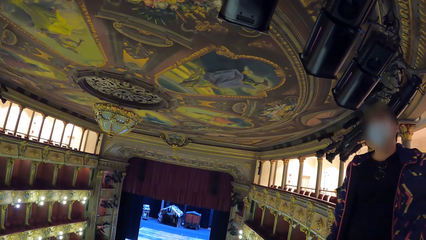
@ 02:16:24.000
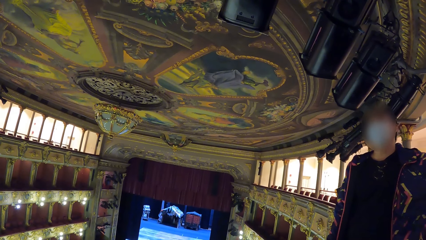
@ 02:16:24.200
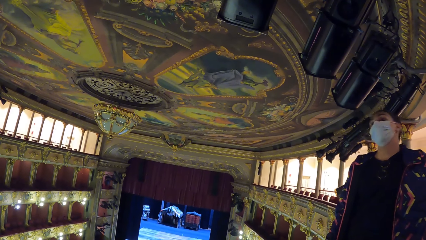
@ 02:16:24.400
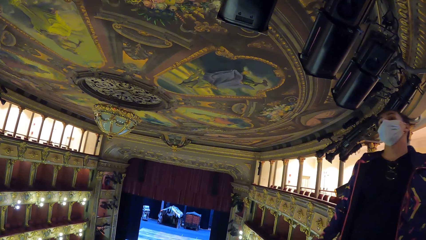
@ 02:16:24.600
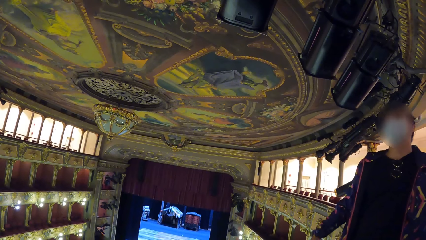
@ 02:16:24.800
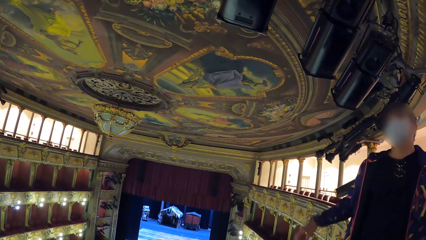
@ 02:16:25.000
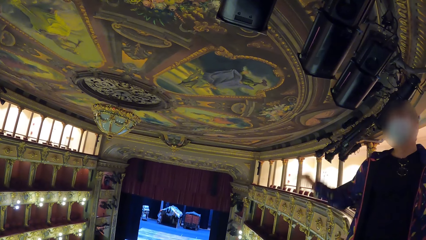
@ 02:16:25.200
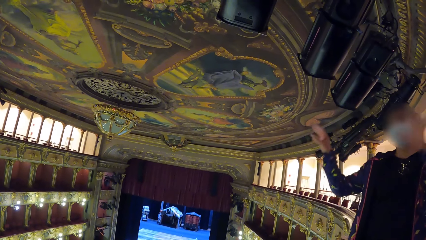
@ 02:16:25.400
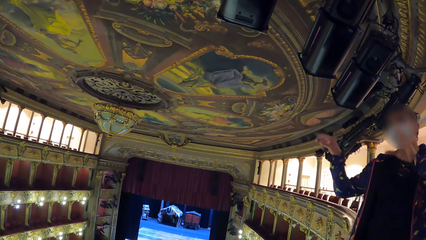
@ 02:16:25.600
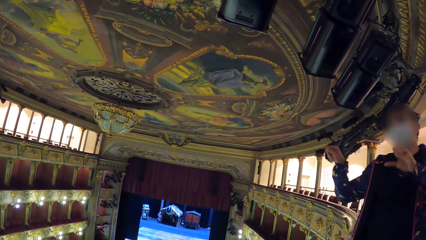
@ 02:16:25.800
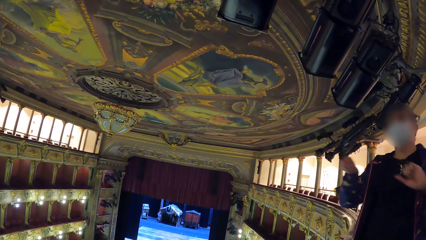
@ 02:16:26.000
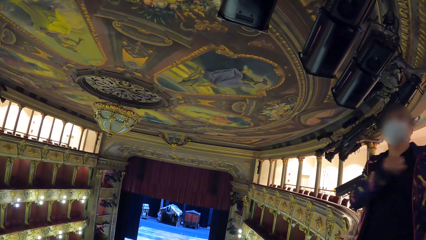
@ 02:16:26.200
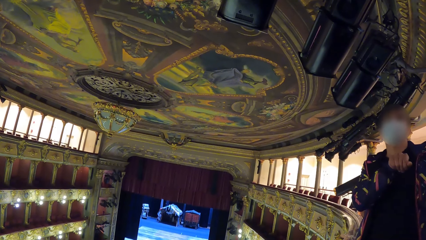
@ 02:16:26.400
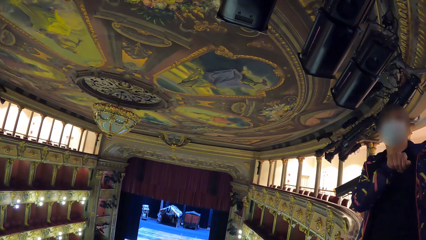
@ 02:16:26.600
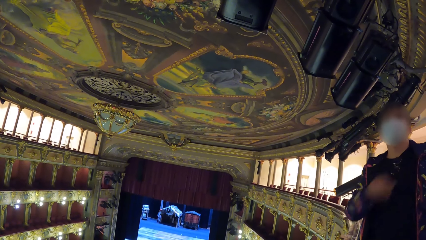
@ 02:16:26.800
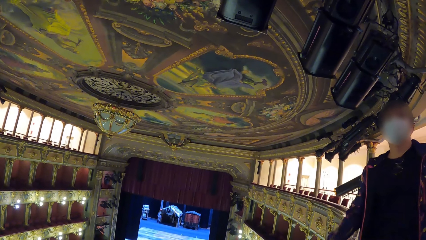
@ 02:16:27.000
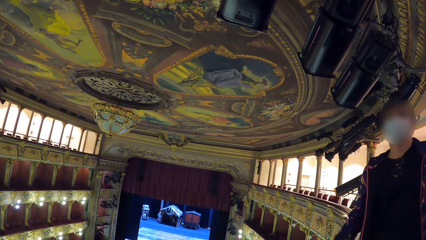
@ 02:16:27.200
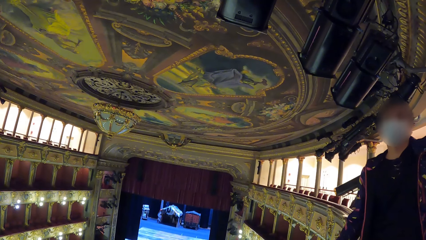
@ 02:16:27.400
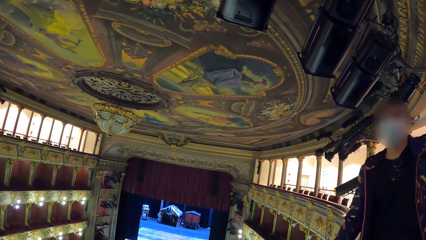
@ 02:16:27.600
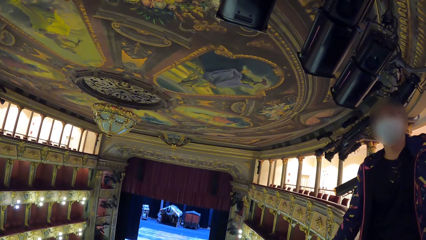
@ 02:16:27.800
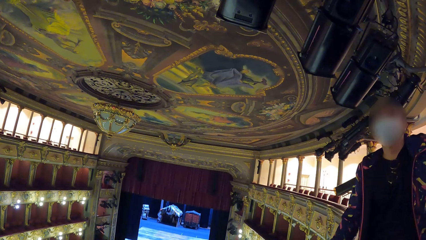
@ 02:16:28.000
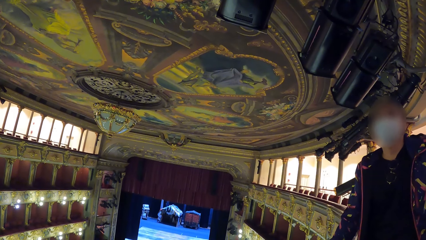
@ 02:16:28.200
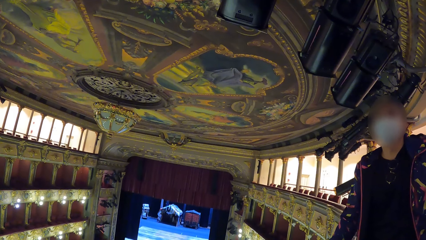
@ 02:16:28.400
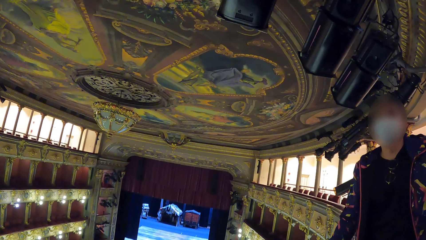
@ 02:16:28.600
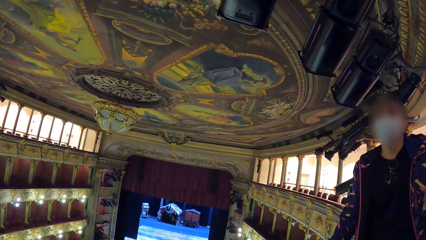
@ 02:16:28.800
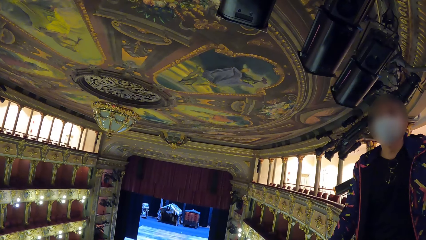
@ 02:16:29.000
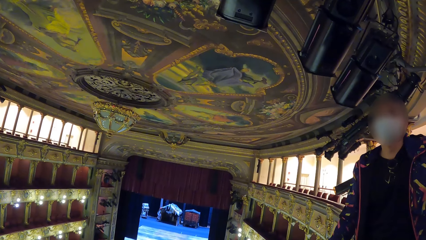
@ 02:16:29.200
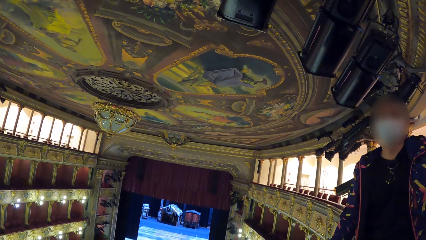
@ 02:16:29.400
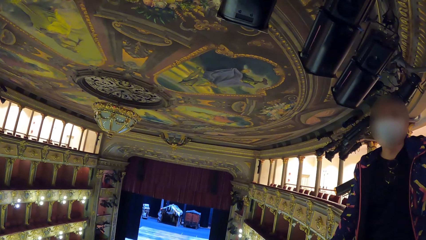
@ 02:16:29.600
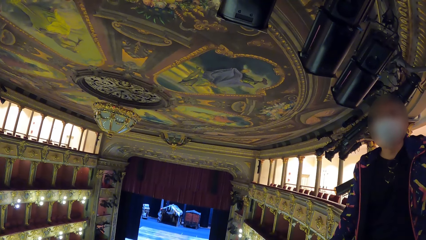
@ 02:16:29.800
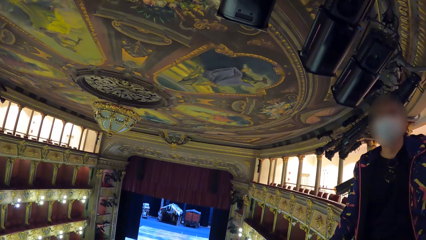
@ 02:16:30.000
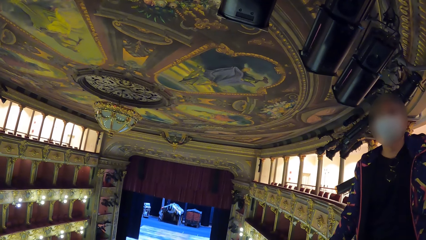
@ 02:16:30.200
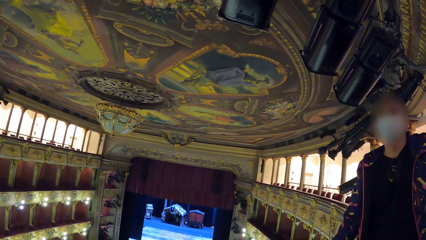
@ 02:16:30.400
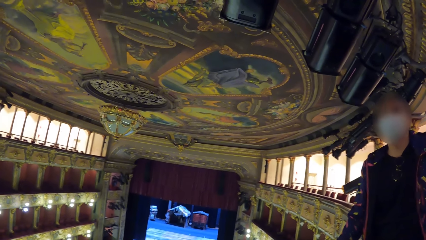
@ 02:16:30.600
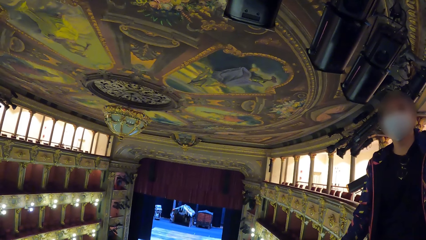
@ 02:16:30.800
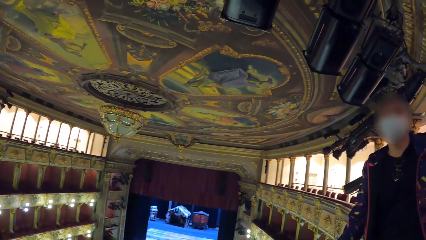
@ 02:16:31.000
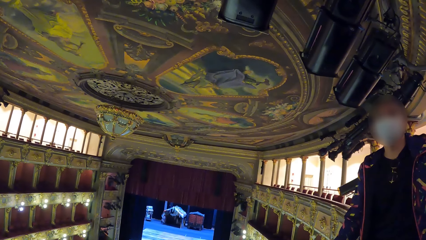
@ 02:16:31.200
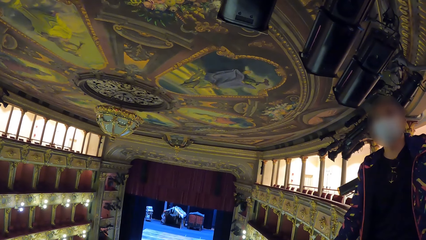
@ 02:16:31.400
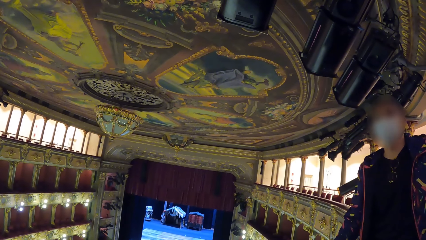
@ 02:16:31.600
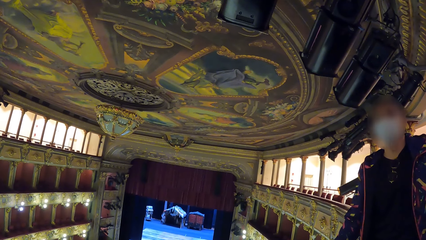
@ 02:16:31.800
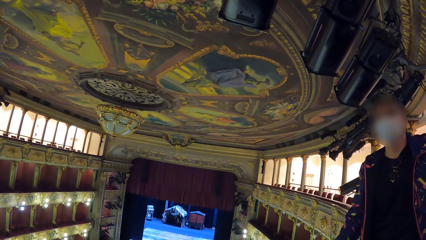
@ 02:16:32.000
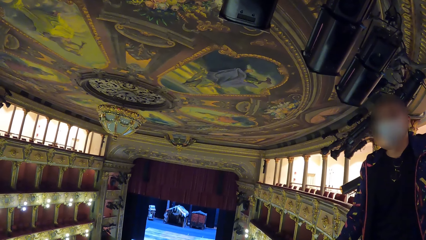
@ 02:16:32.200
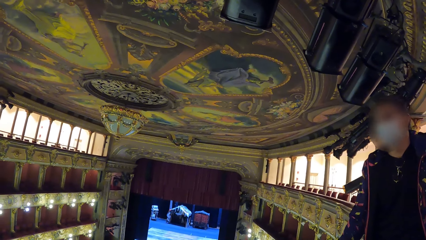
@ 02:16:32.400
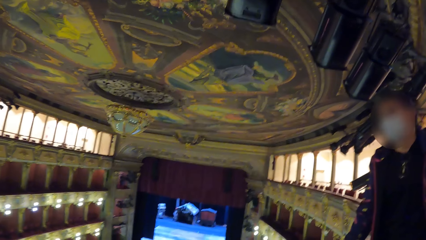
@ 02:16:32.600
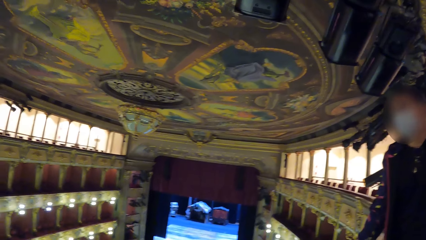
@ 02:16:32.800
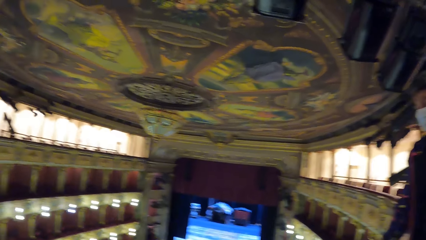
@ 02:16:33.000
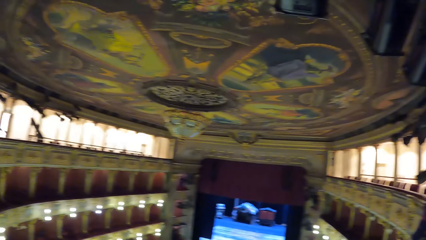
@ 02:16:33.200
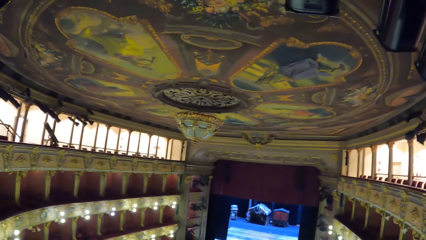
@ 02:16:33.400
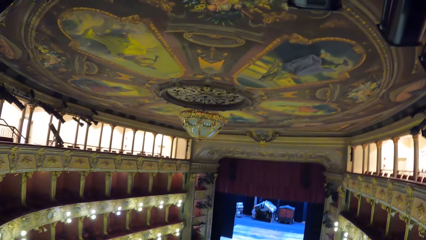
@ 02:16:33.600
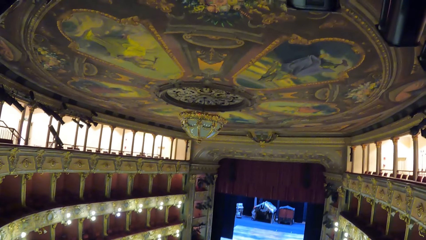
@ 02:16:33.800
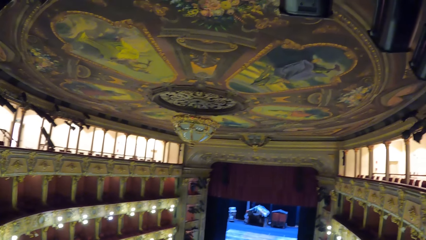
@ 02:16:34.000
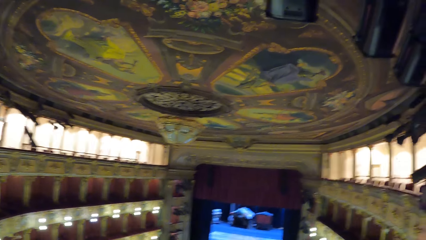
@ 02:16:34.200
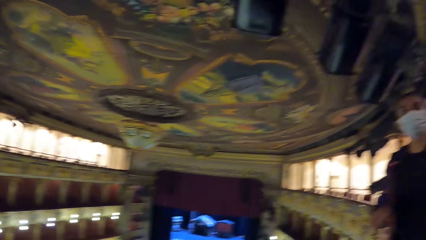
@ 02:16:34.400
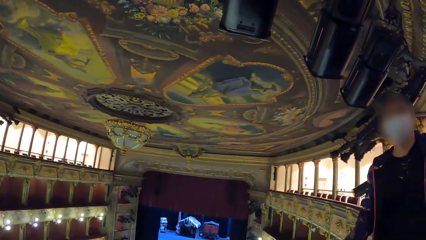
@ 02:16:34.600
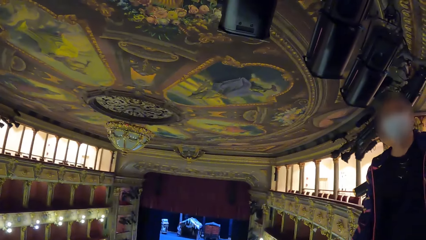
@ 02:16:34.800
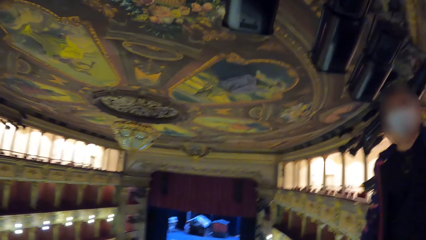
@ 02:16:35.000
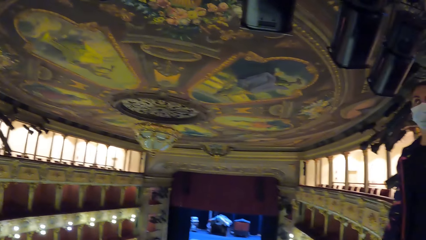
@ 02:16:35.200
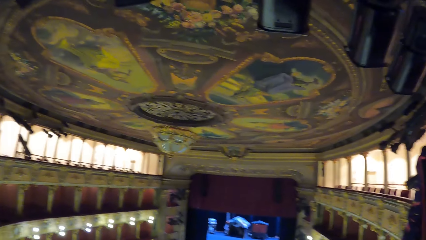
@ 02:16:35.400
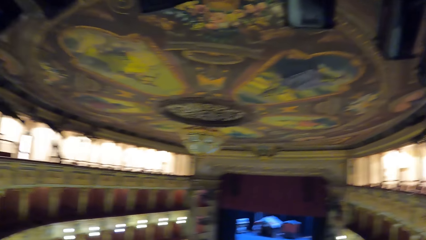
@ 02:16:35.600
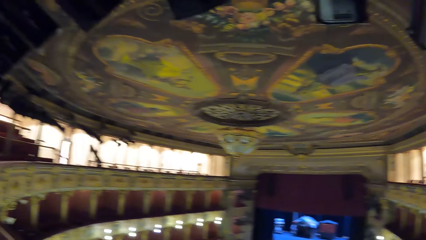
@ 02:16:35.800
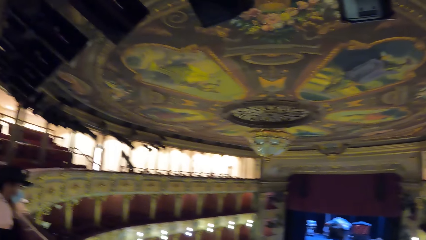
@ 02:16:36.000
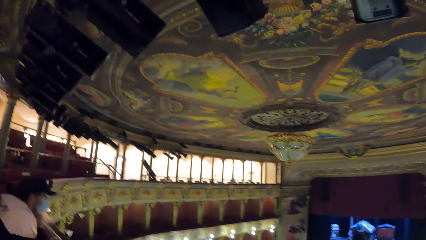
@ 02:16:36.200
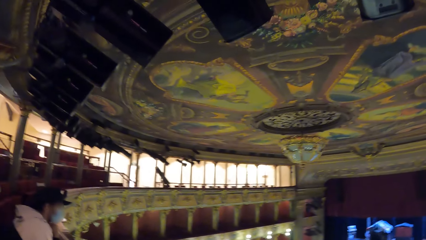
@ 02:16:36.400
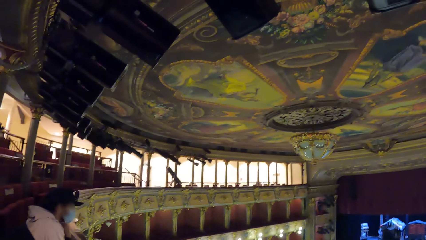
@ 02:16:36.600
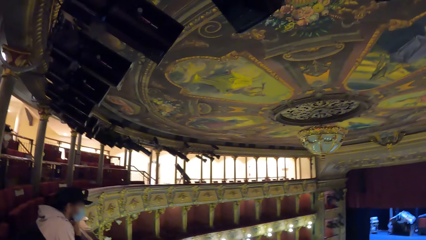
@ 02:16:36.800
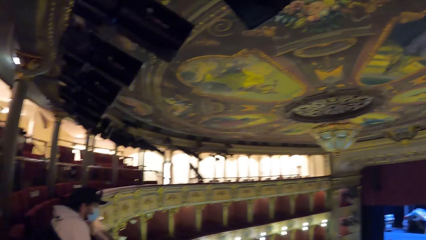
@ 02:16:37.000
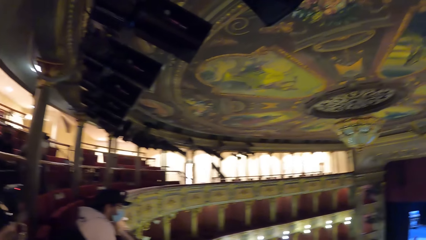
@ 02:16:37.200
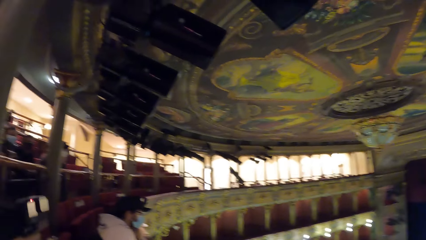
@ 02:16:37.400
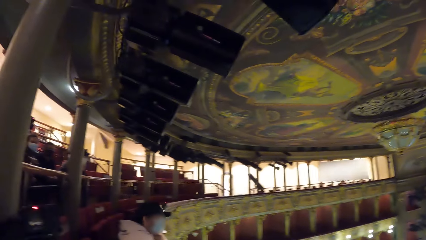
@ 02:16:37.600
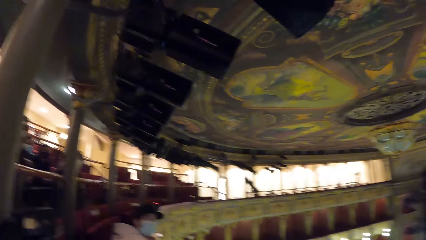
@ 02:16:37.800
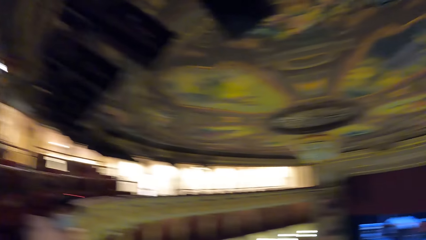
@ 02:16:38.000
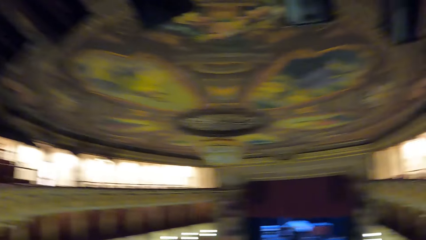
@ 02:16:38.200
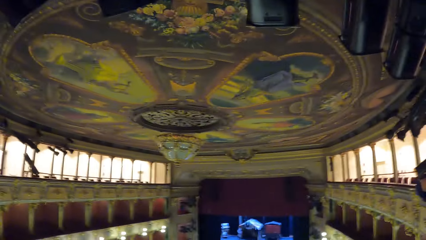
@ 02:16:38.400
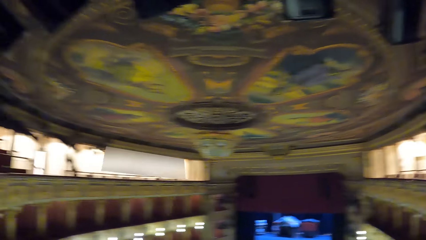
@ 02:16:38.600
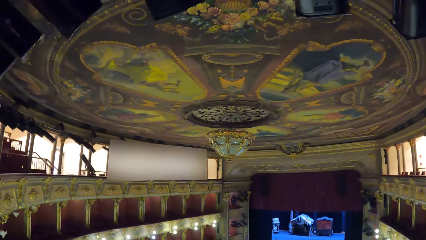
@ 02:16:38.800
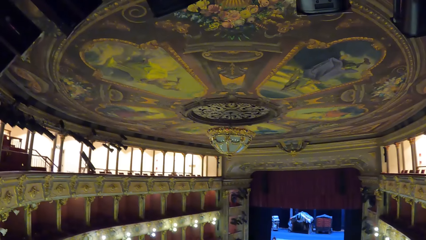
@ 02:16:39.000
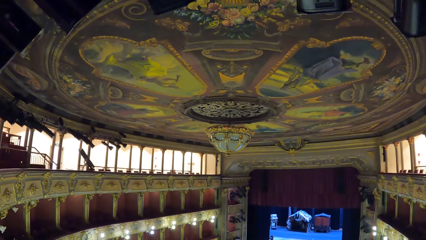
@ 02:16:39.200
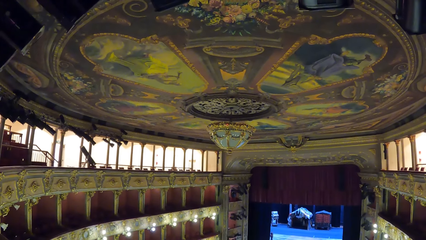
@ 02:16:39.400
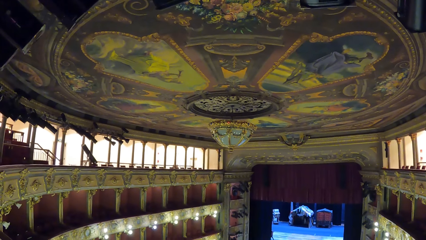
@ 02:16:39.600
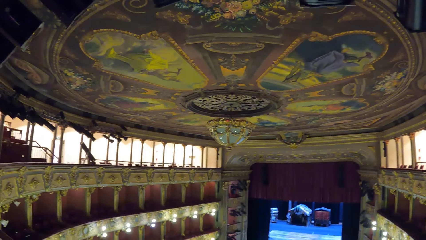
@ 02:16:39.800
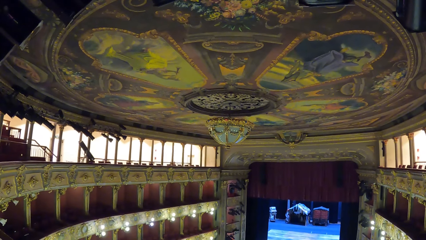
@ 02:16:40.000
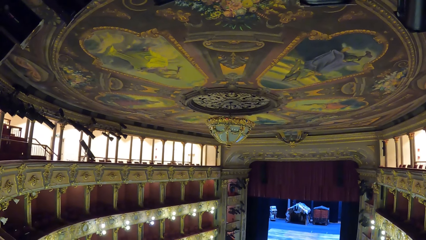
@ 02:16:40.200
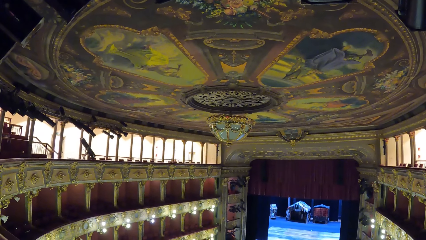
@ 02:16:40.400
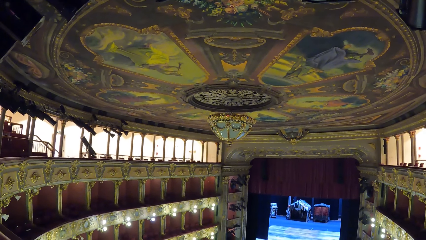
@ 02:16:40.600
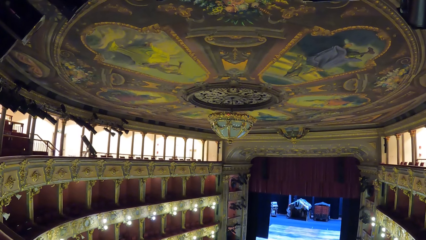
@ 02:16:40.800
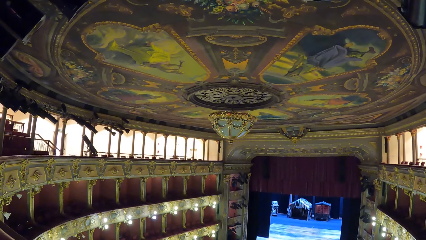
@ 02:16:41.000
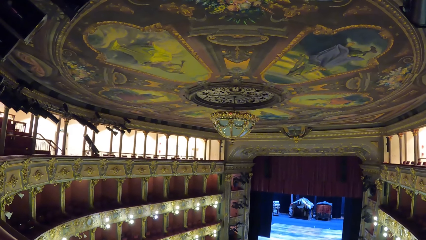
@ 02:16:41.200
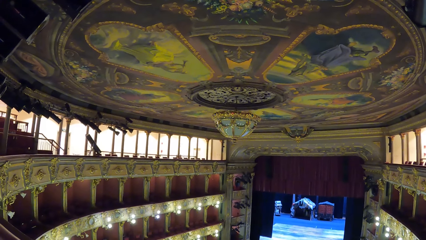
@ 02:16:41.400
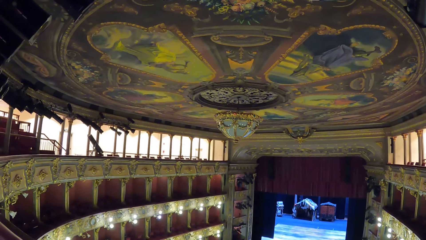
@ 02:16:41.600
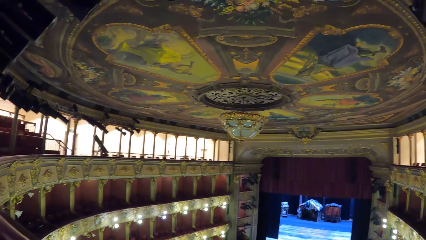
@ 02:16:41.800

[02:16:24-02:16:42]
A man lifts up the hand and puts the hand down. The man talks to the camera wearer. The camera wearer moves around the room. The man talks to the camera wearer. The camera wearer moves around the room.
